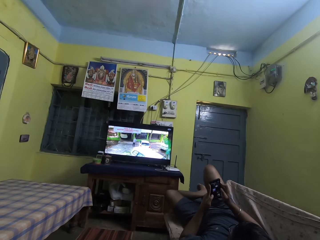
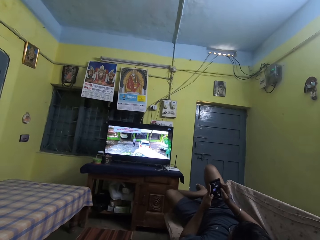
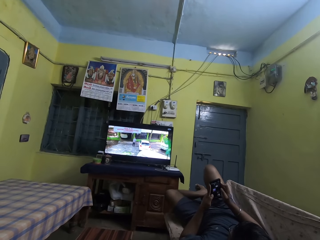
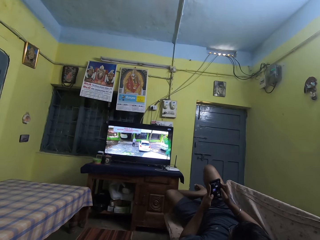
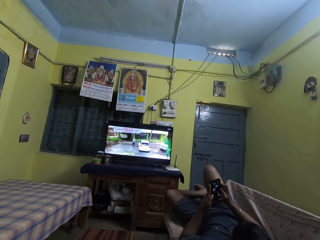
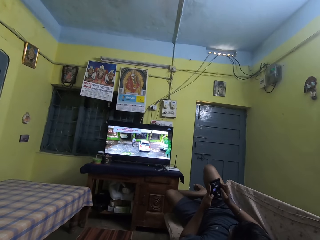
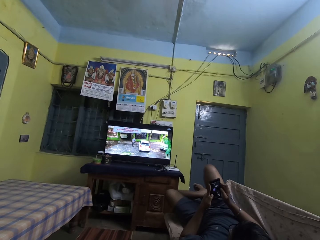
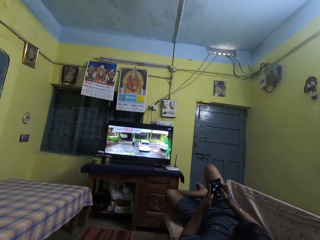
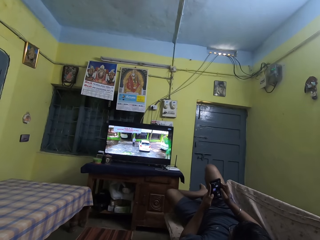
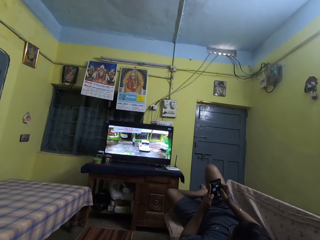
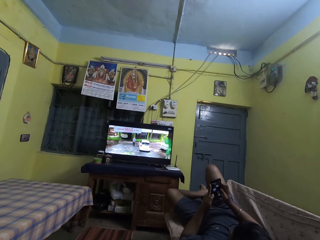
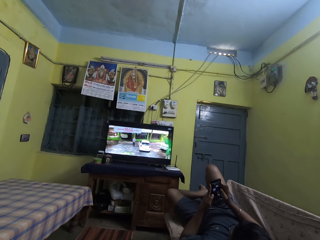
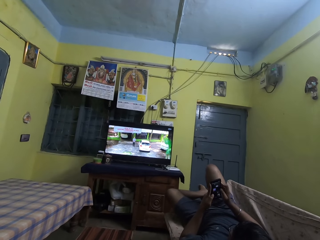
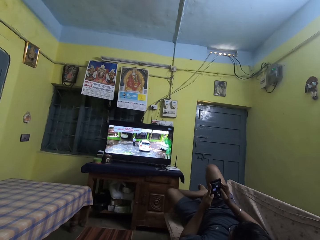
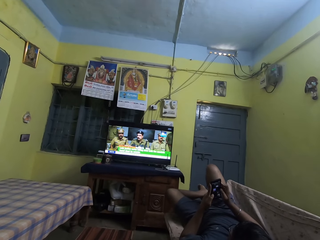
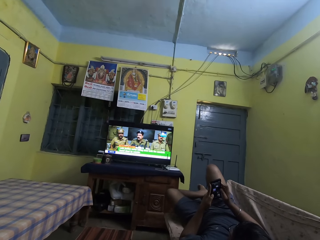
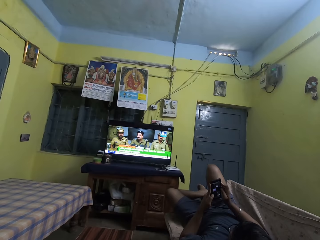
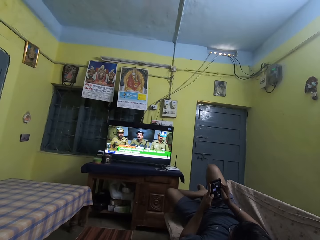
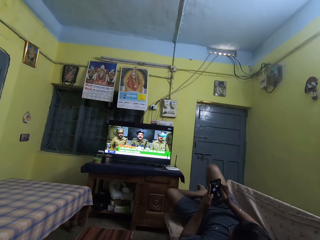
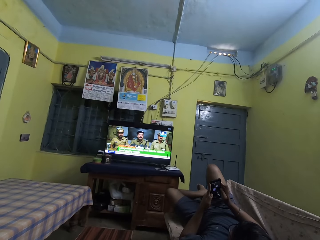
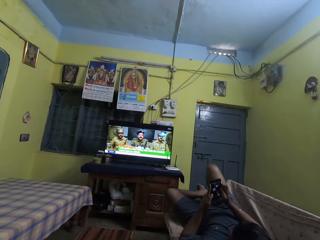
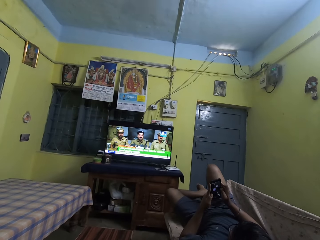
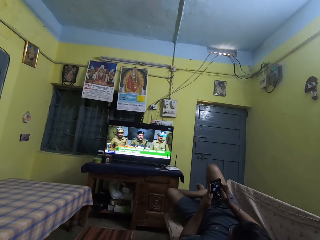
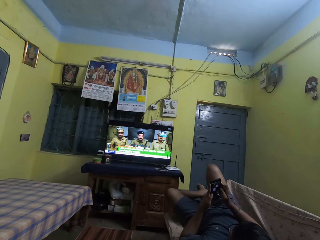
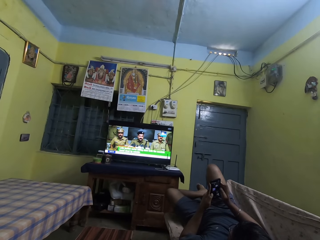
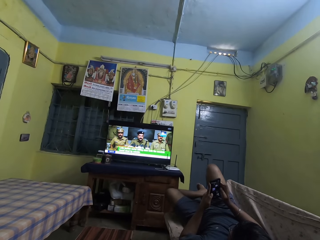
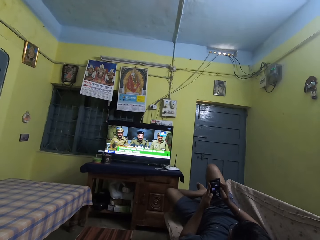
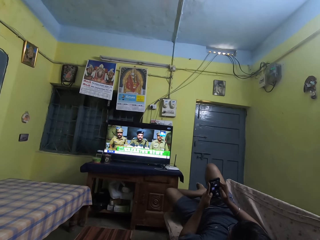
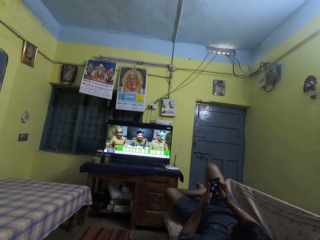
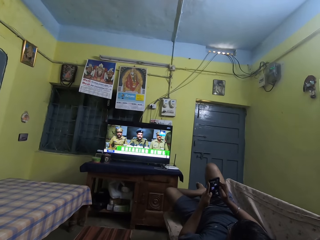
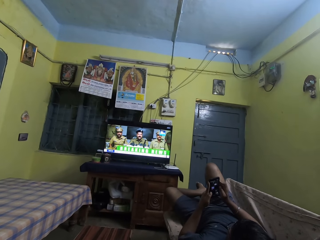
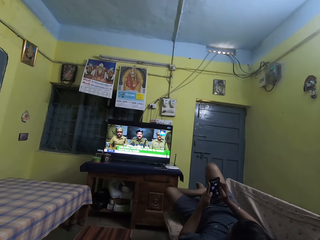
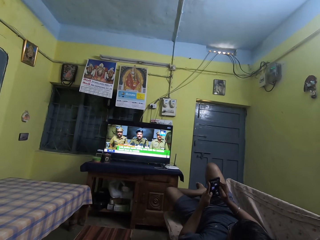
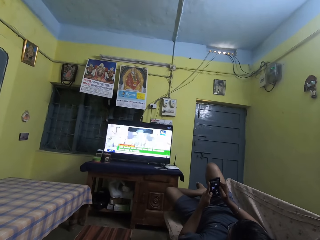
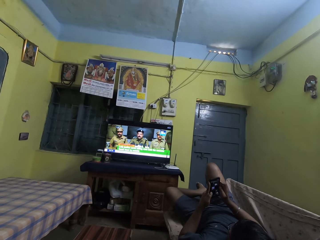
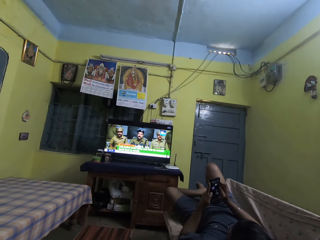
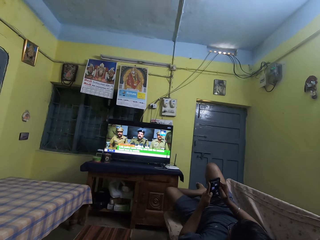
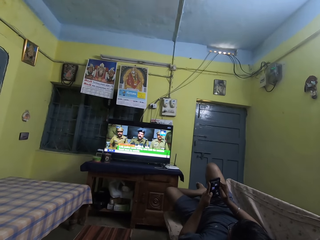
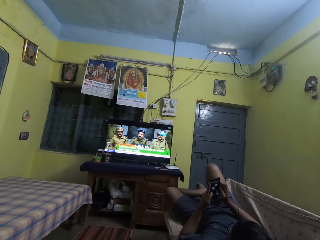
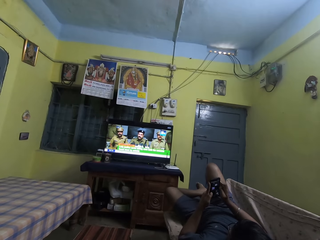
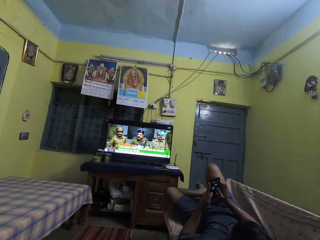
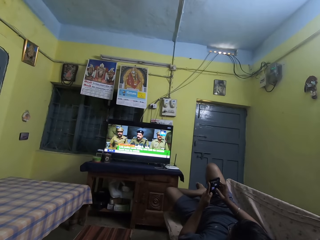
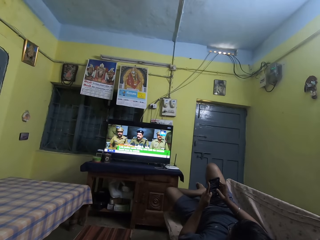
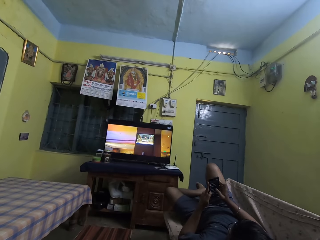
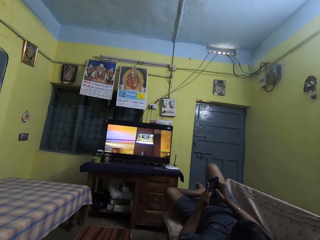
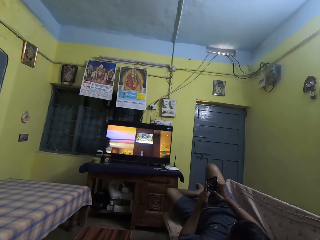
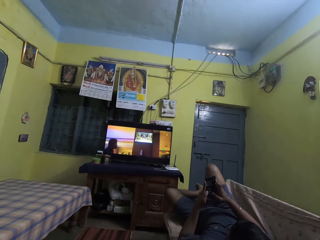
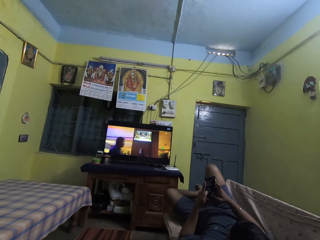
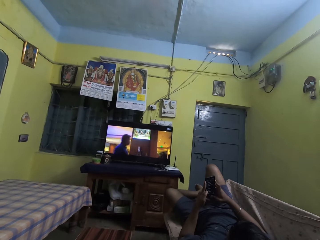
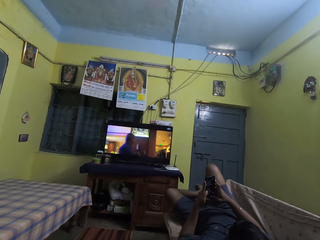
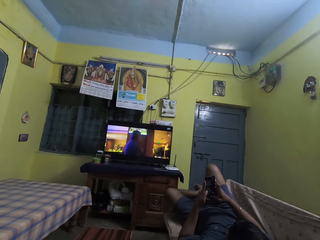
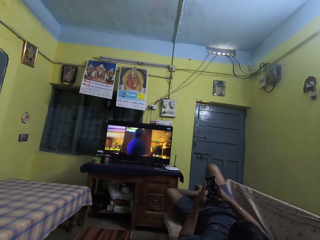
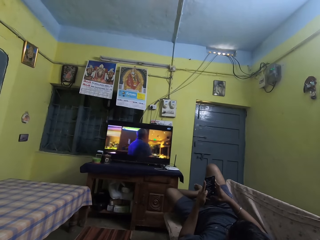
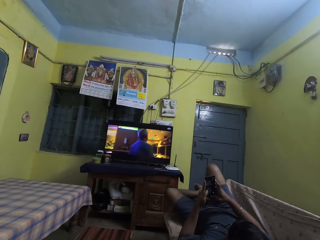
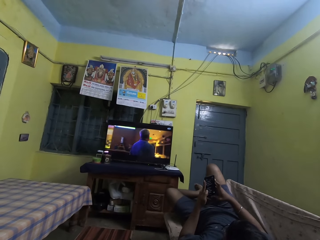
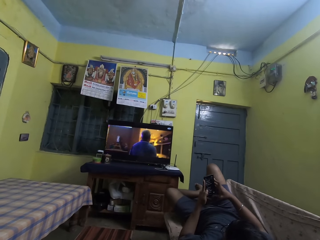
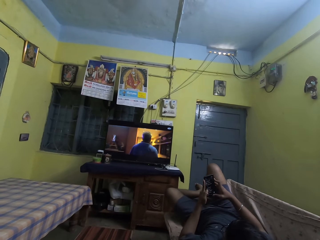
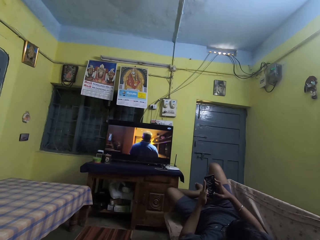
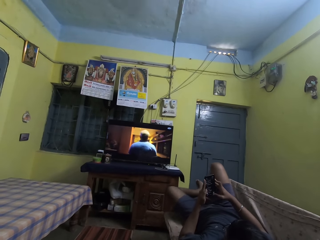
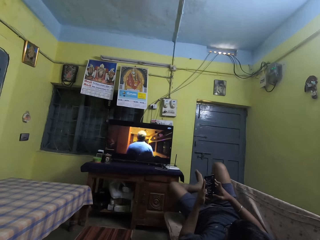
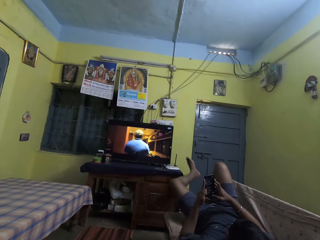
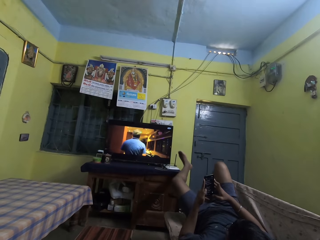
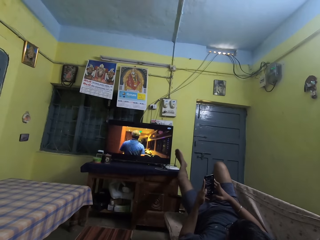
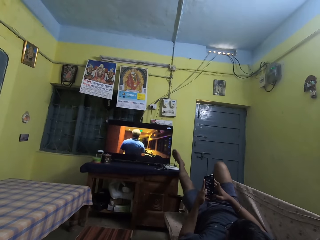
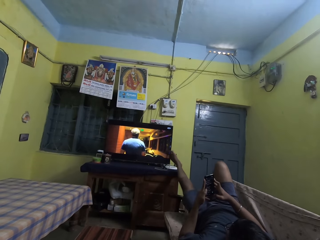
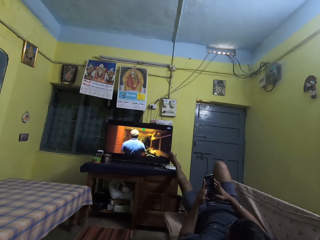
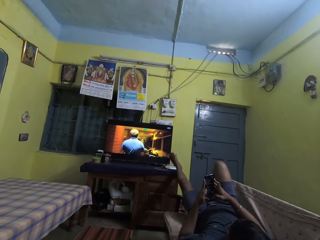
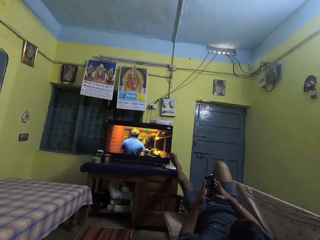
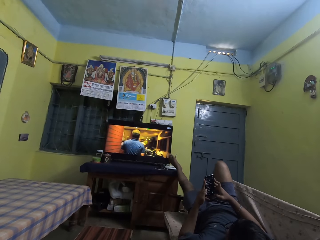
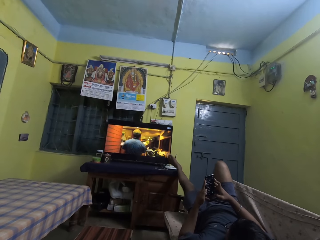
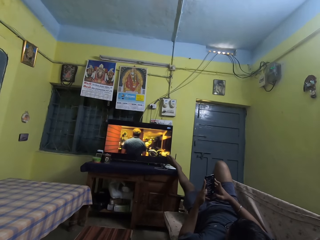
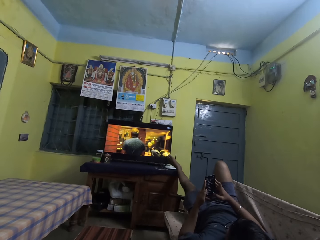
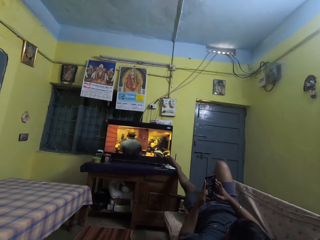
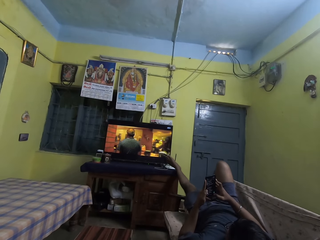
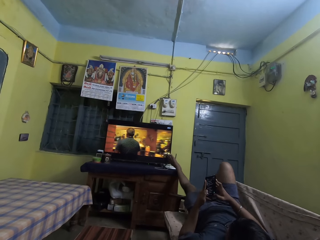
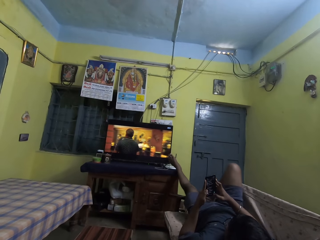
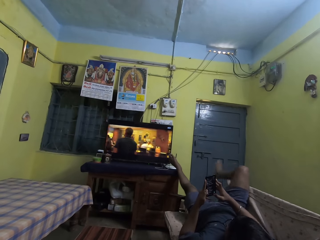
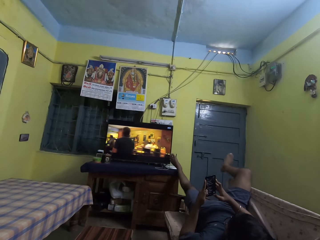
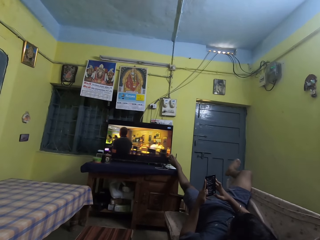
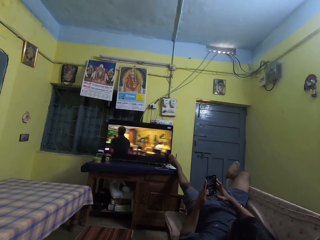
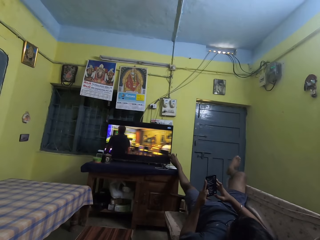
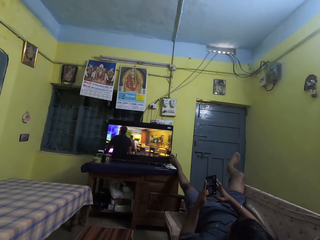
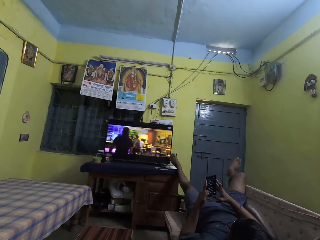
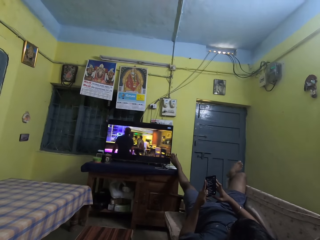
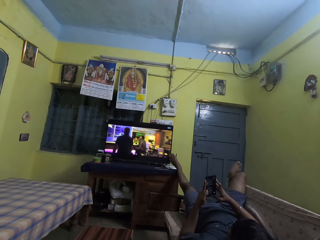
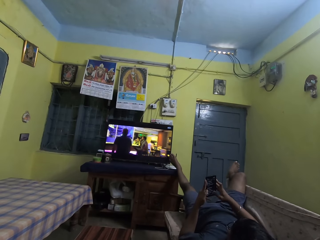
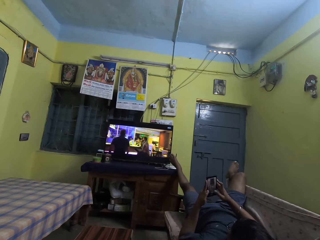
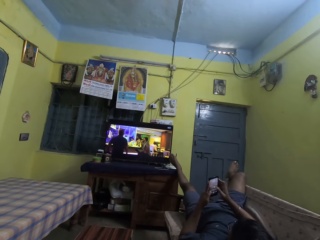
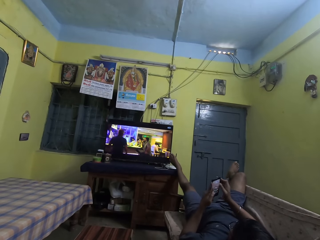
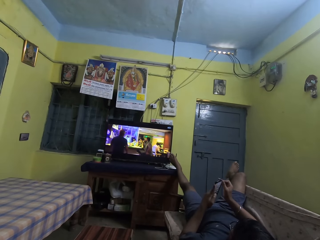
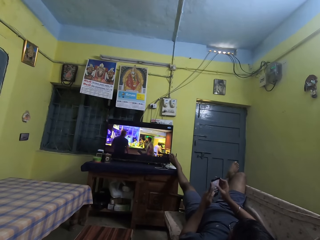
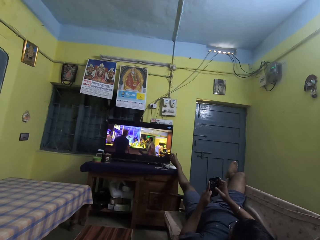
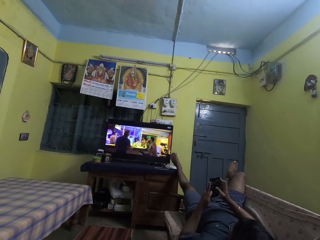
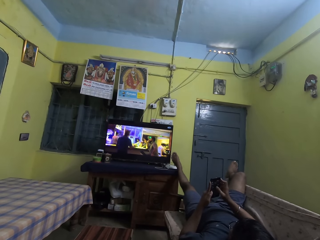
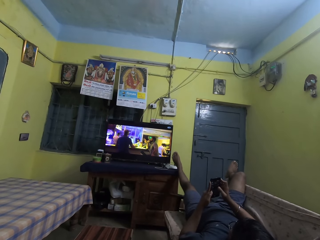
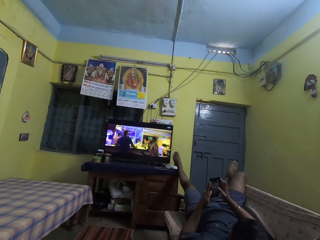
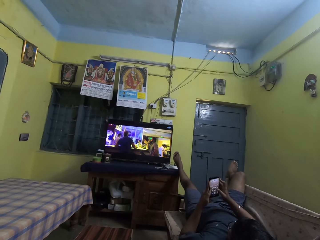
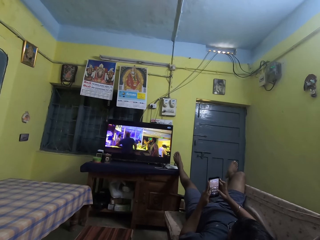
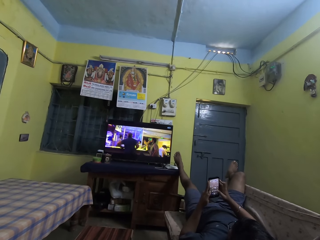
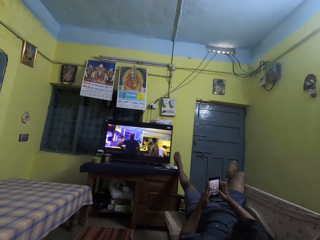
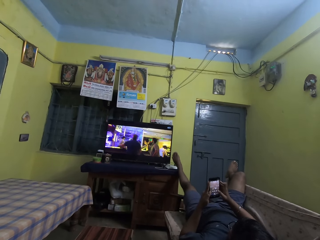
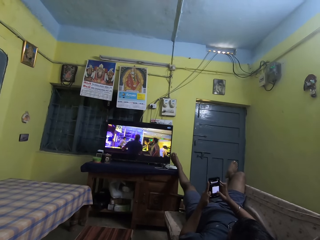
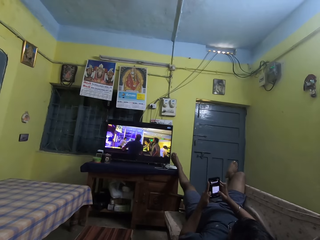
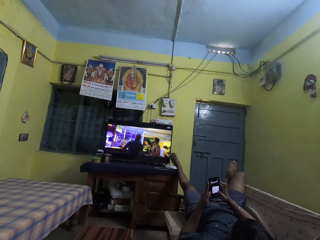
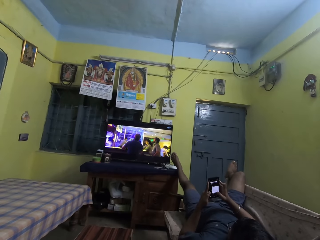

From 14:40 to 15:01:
The man places his left leg on a table in the sitting room. The man moves his right leg on the chair in the sitting room.
